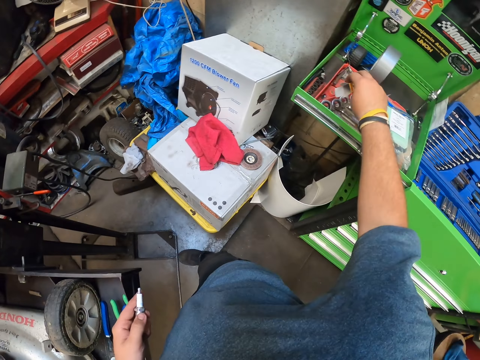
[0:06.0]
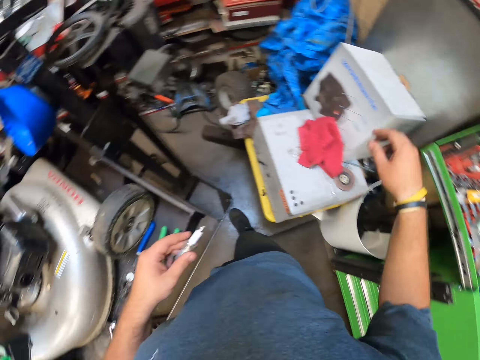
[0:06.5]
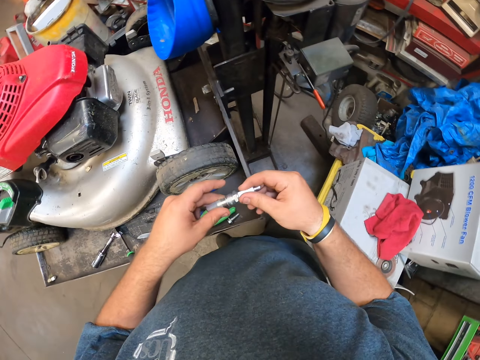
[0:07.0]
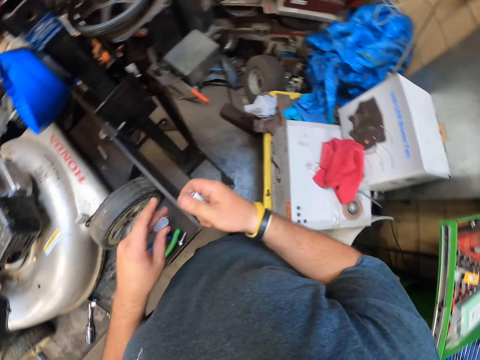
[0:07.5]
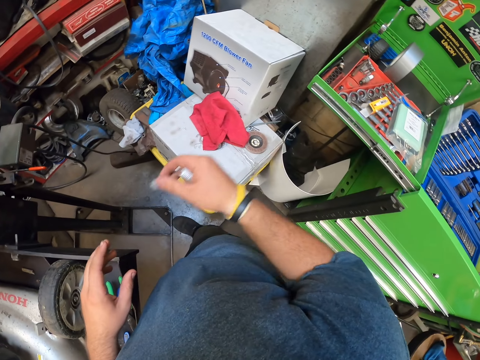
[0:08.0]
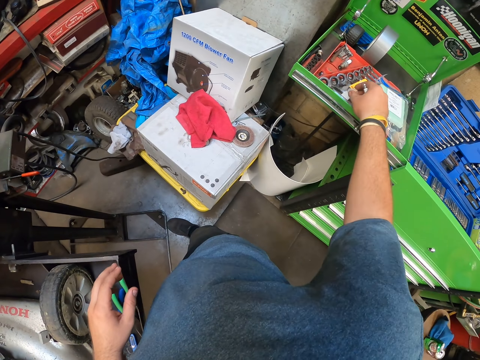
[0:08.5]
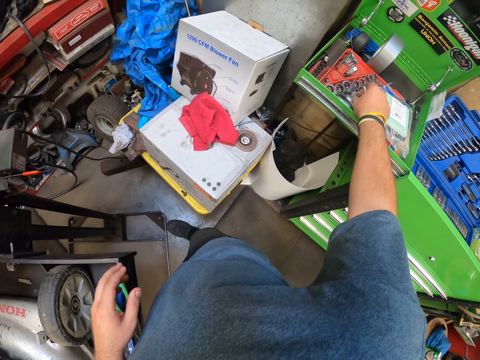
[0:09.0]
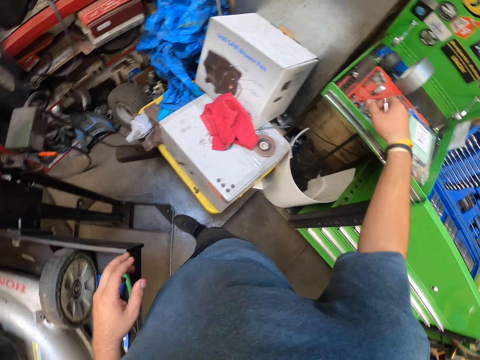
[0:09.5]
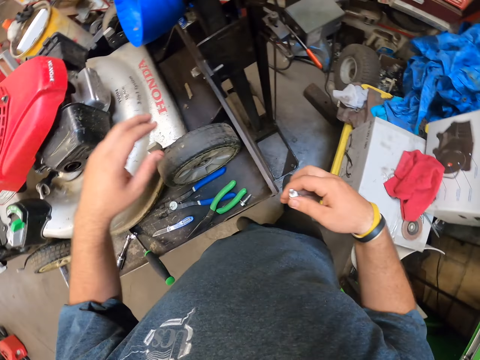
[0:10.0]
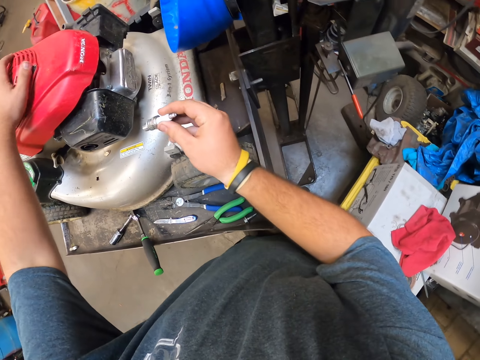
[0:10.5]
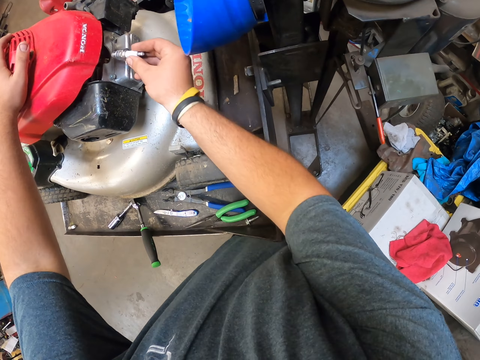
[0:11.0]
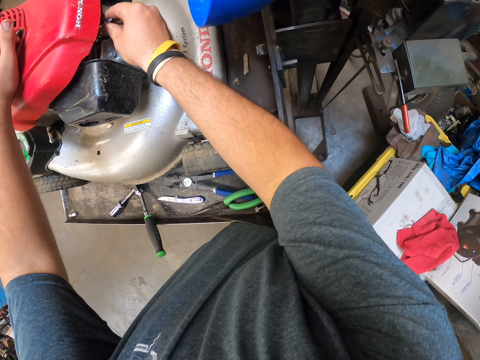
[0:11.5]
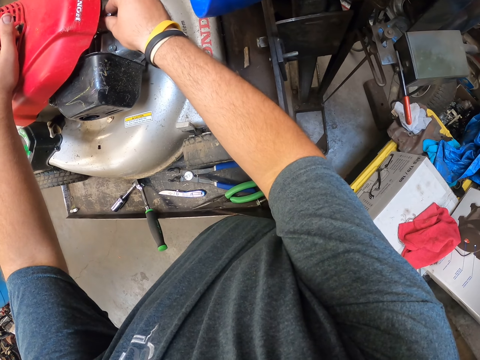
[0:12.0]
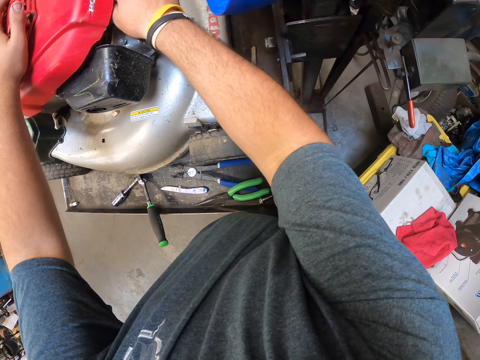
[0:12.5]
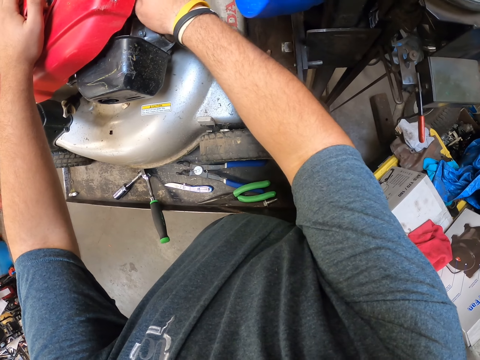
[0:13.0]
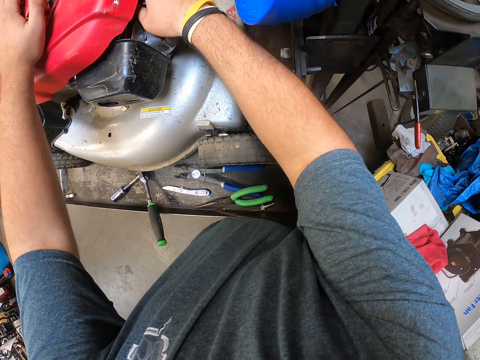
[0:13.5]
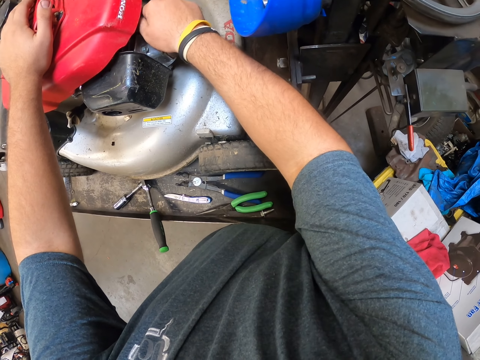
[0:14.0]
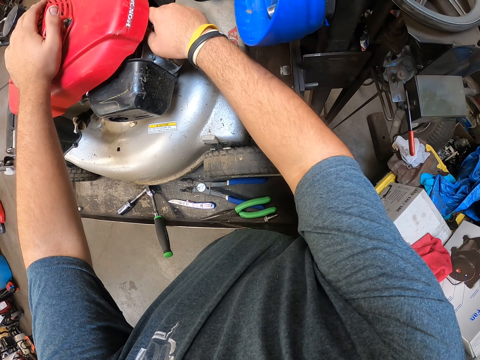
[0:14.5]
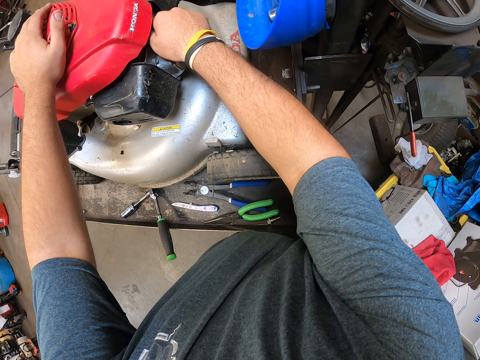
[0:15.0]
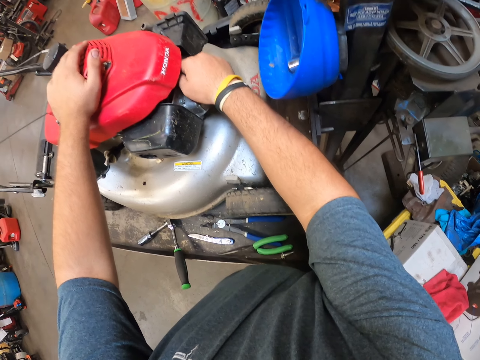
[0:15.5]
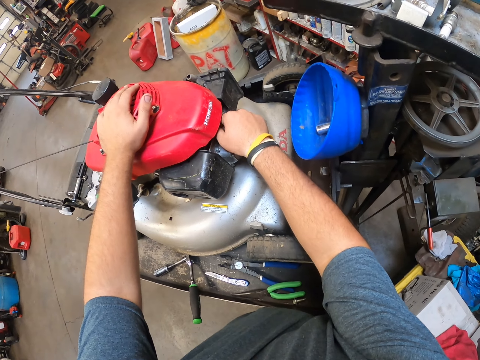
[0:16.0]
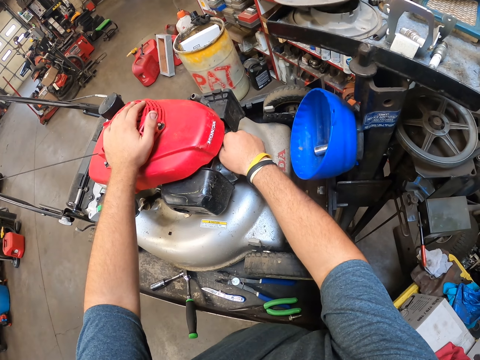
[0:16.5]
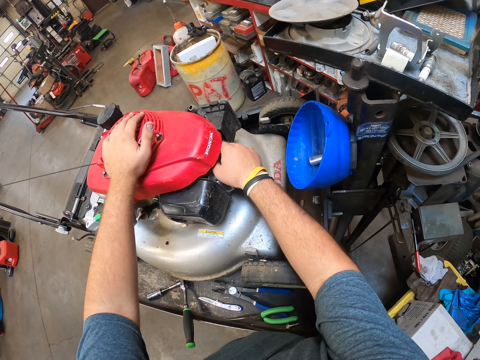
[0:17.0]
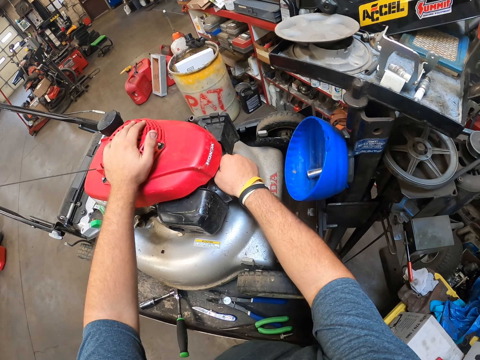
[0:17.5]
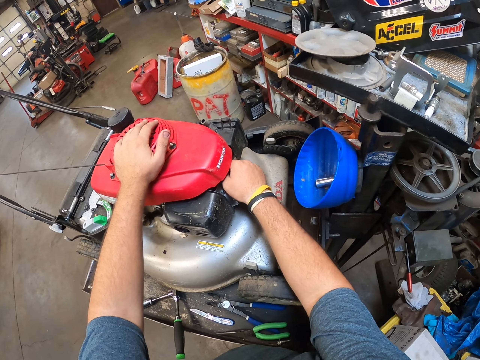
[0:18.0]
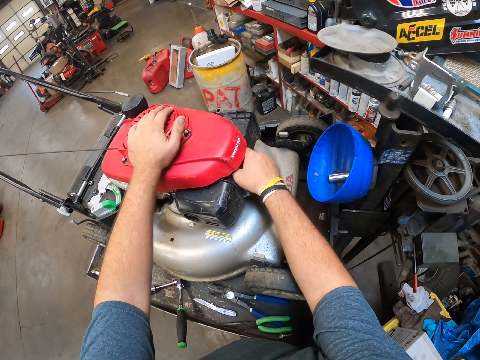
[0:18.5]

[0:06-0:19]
The camera wearer changes the plug from the left hand to the right hand. They repair the lawn mower. They are tightening the bolt.

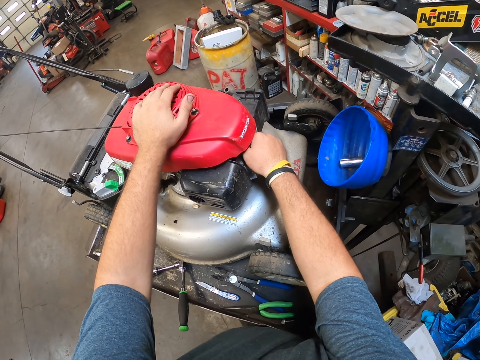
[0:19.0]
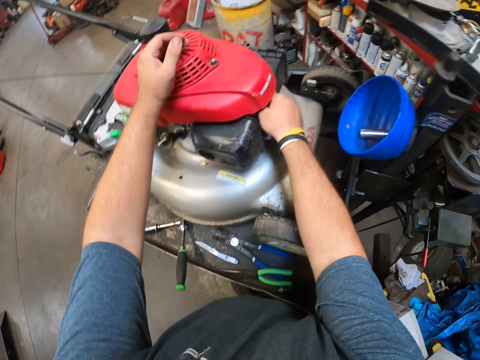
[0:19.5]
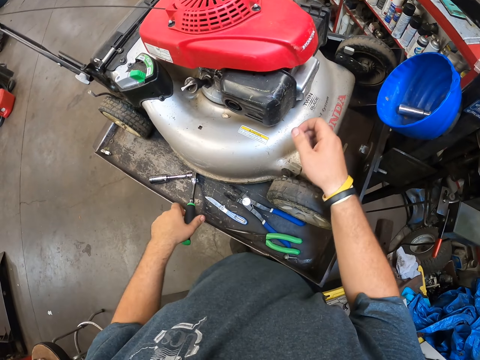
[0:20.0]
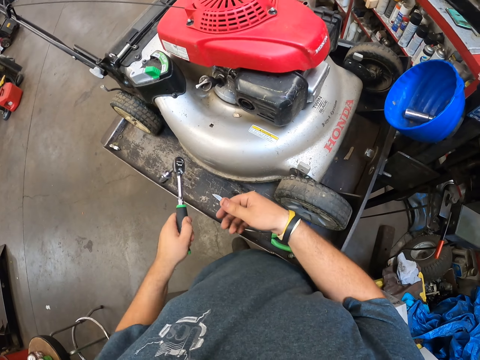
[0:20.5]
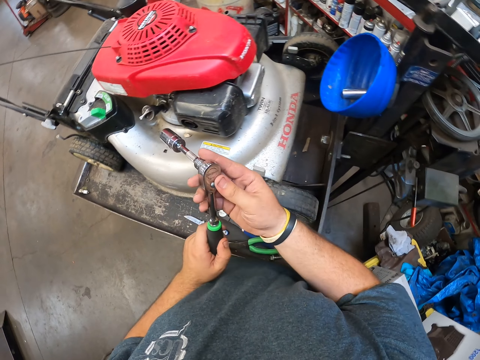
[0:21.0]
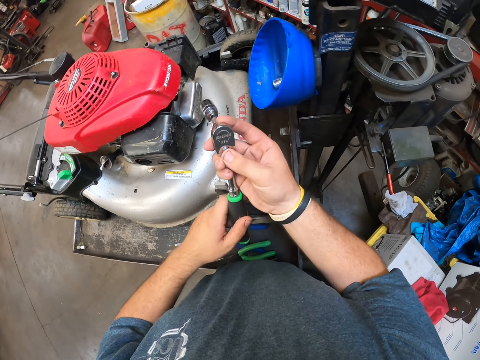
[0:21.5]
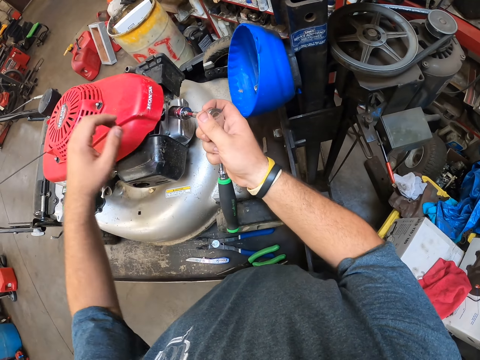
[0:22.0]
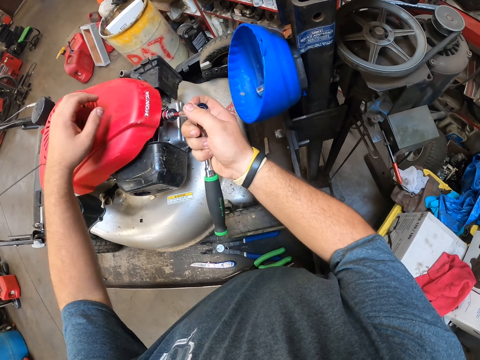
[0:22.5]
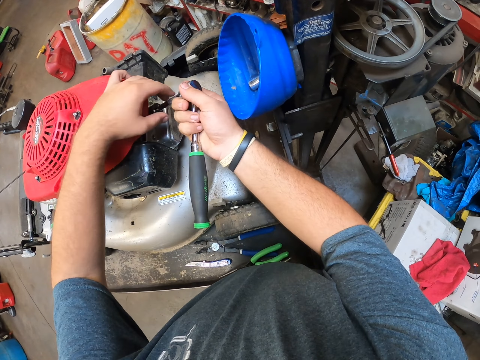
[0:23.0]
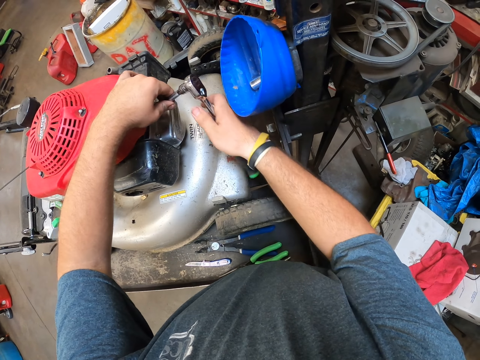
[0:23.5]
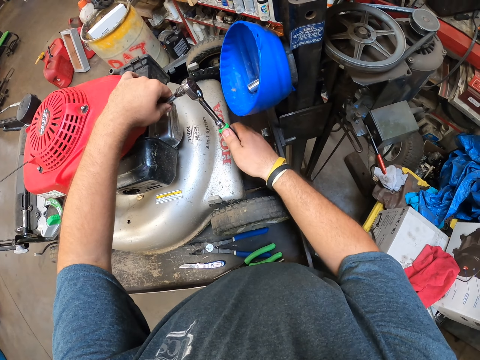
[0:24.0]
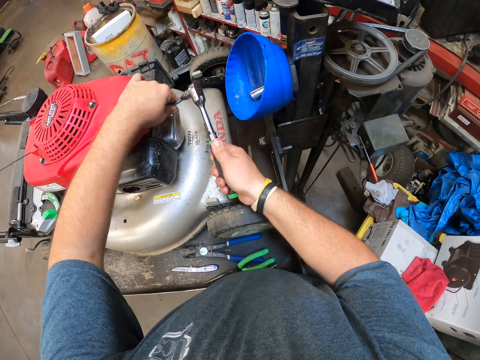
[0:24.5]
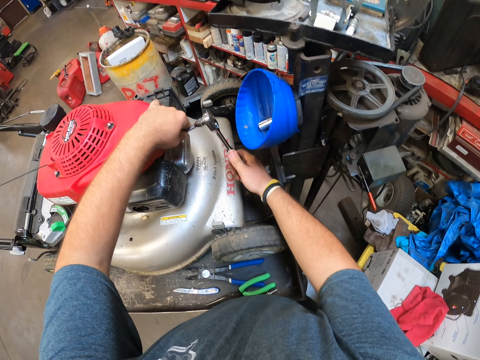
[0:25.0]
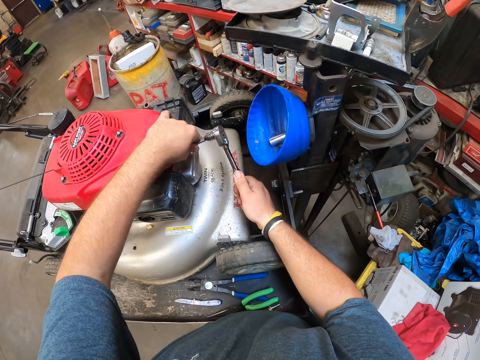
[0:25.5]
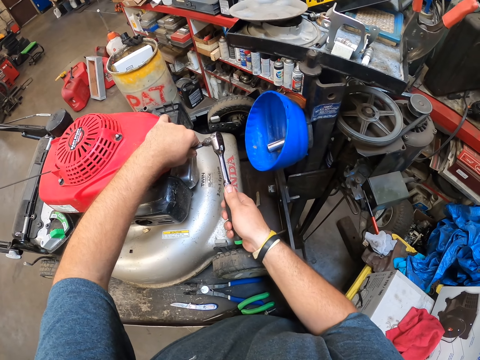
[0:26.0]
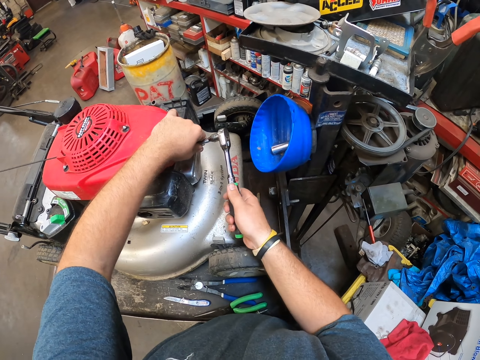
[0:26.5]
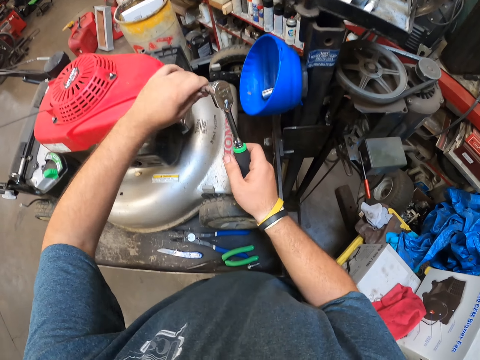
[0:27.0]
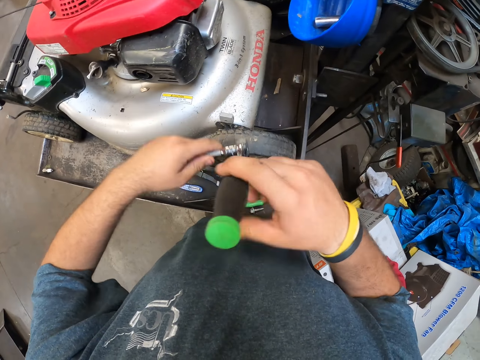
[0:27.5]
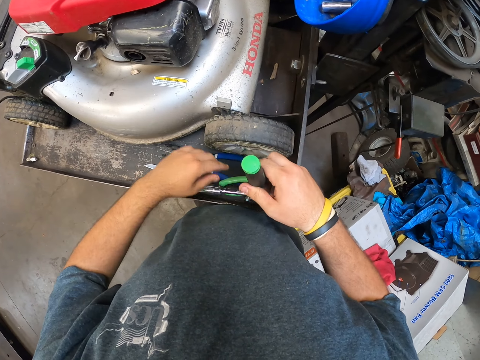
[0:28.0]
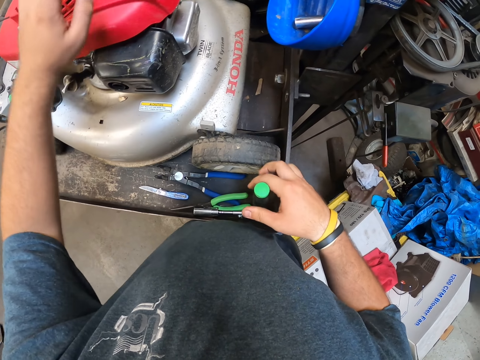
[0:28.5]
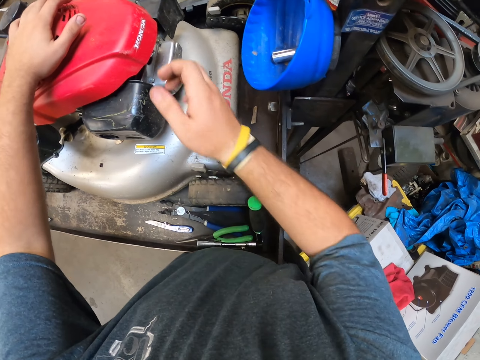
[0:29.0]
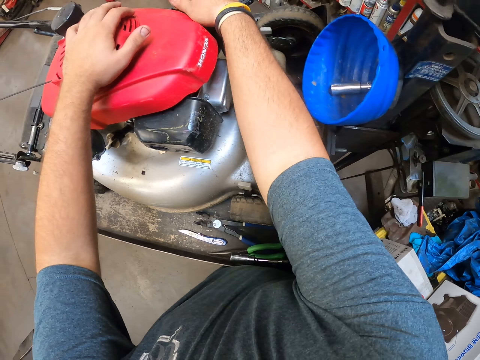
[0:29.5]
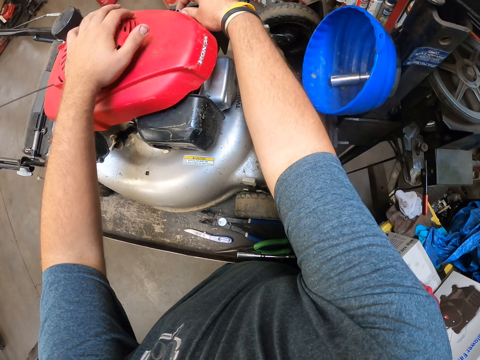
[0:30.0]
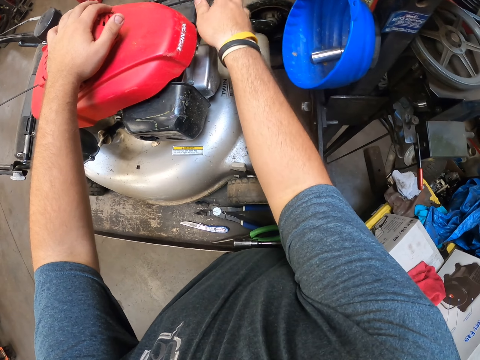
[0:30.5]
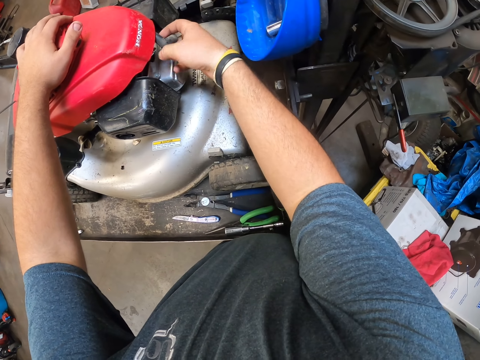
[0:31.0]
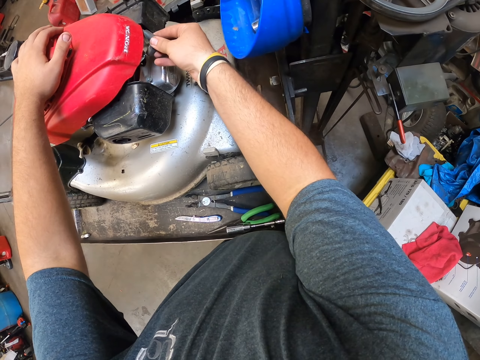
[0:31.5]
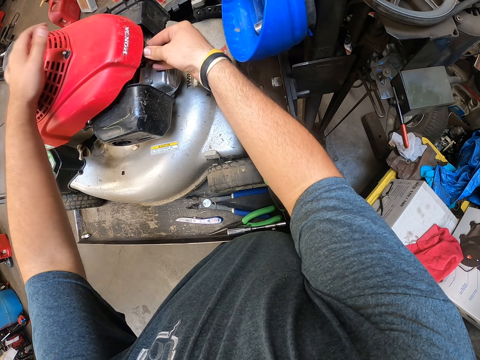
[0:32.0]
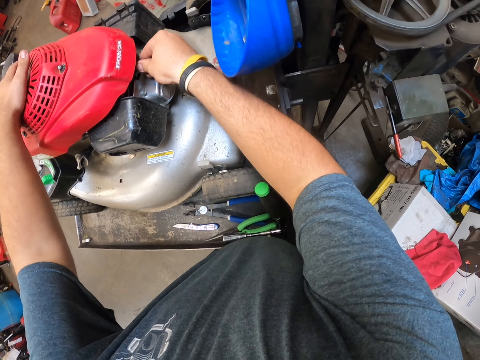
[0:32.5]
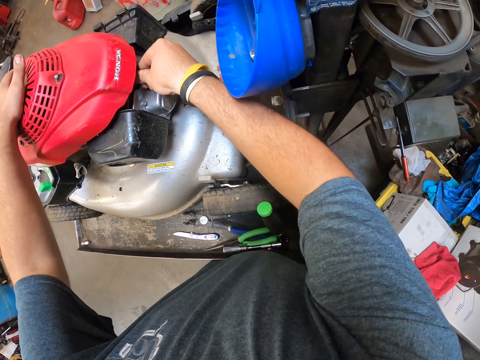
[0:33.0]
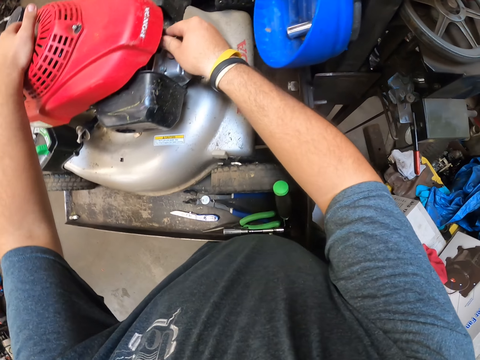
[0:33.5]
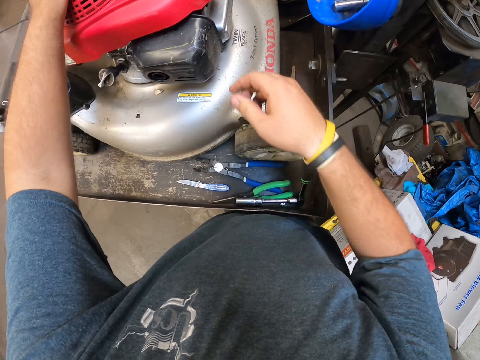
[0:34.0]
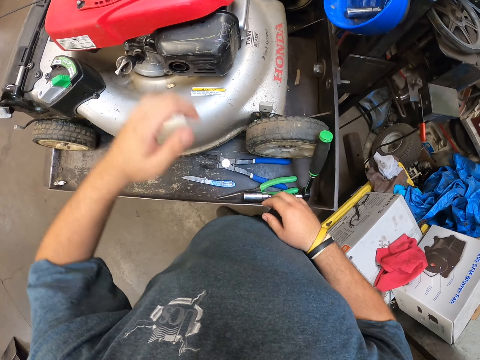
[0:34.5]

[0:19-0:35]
The camera wearer holds the spanner with both hands. They are tightening the bolt with something. They hold the spanner and put the spanner on the panel.
